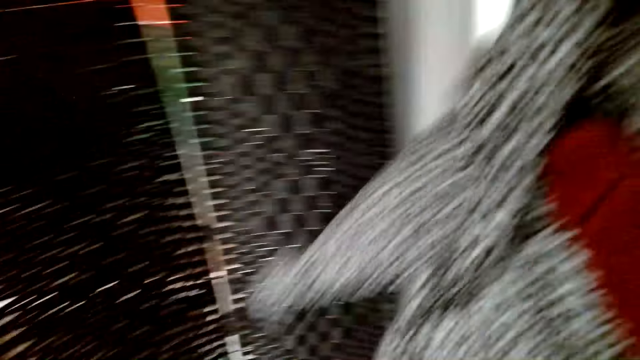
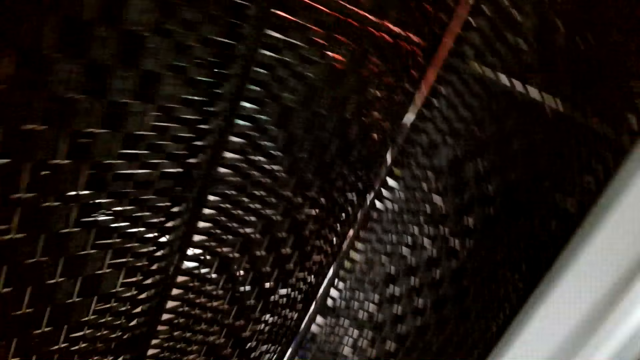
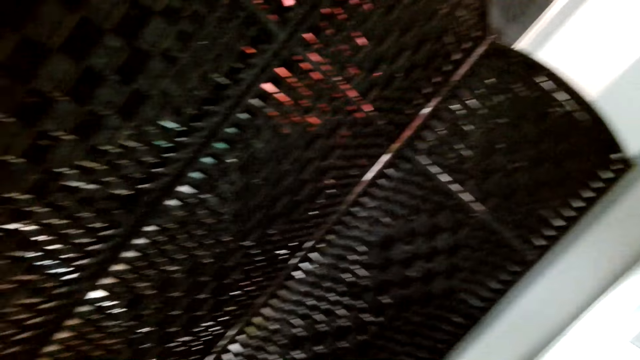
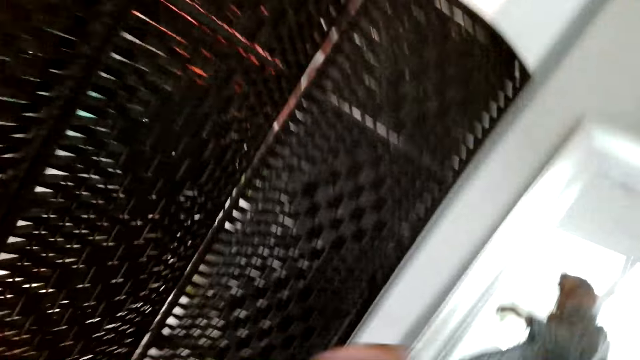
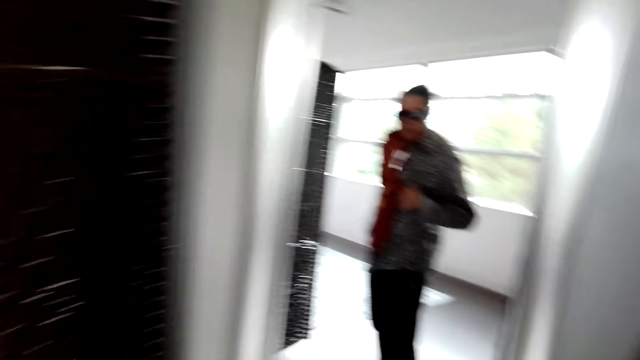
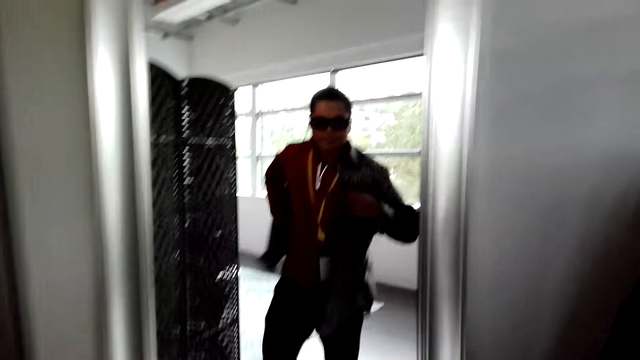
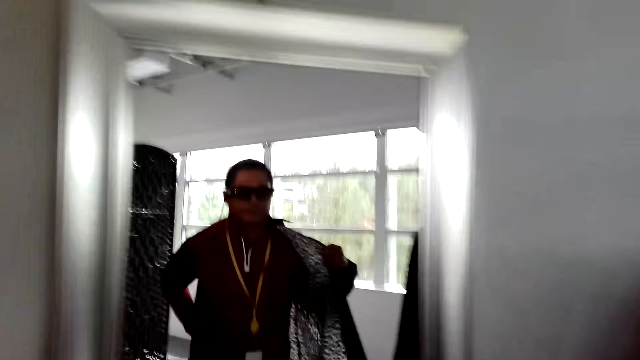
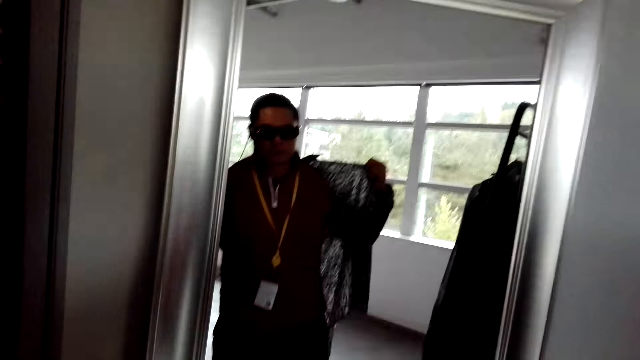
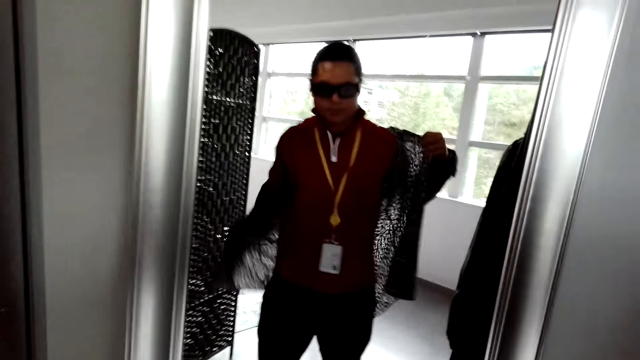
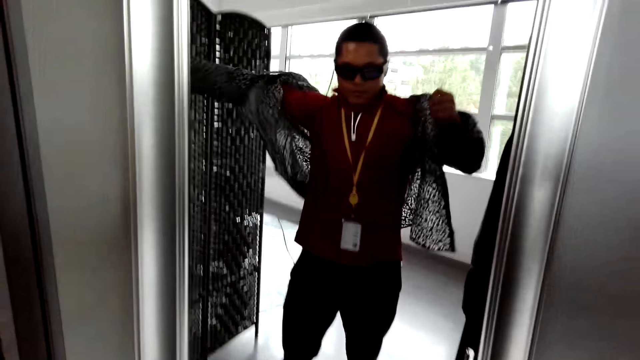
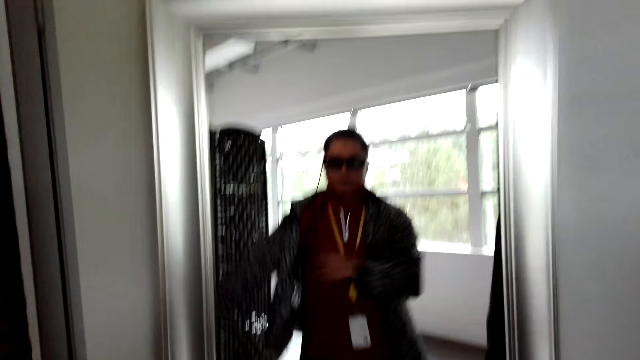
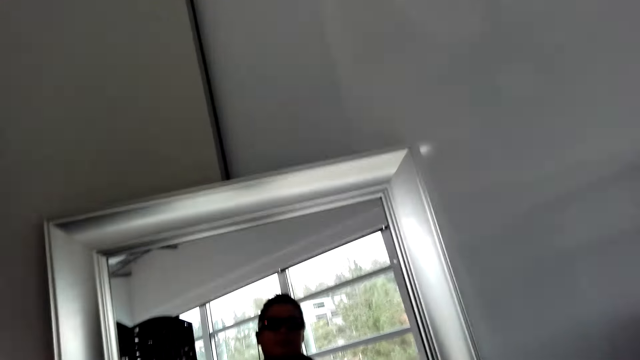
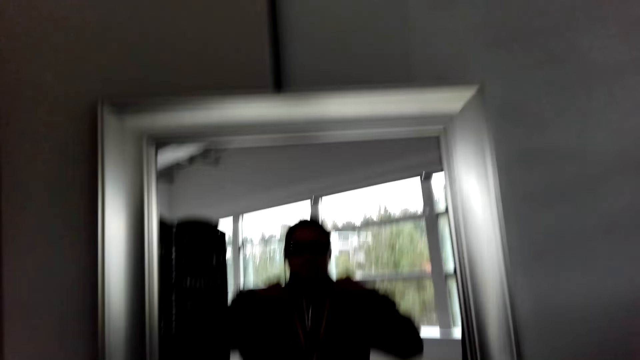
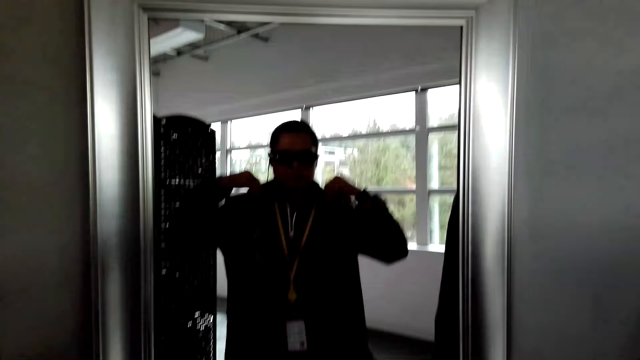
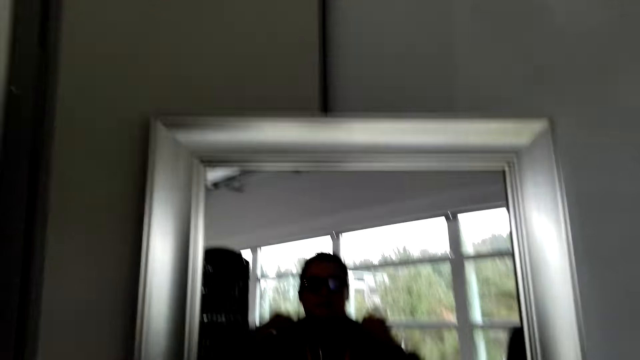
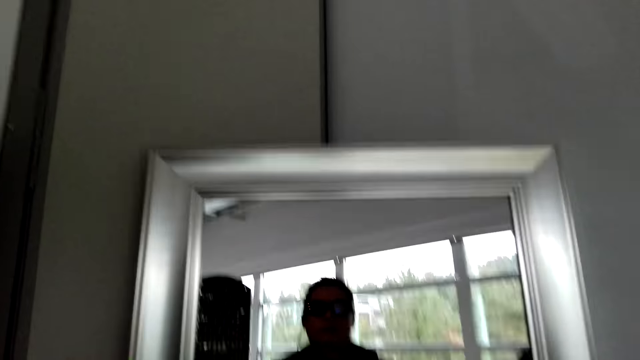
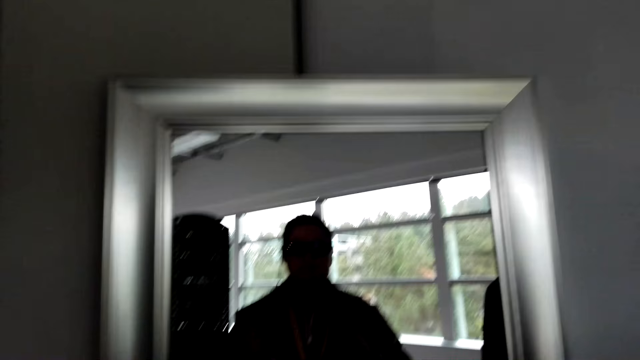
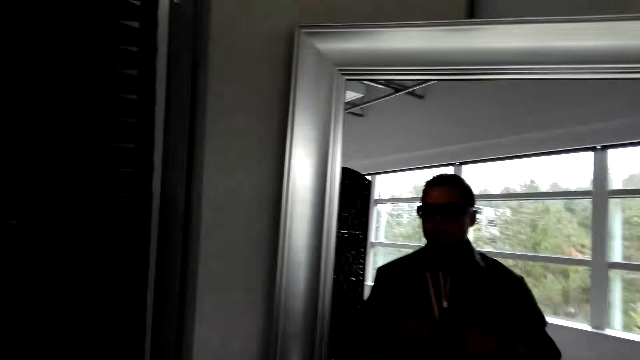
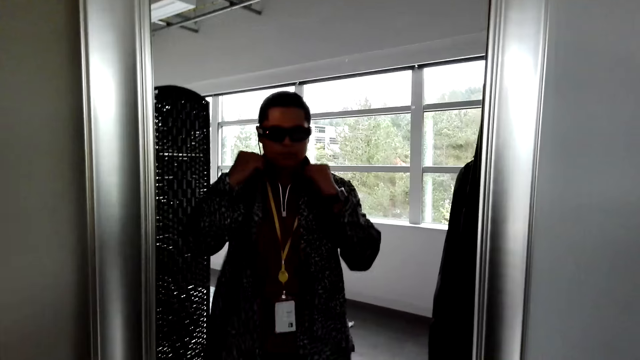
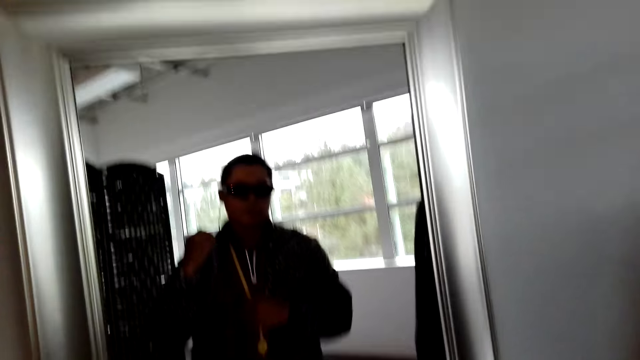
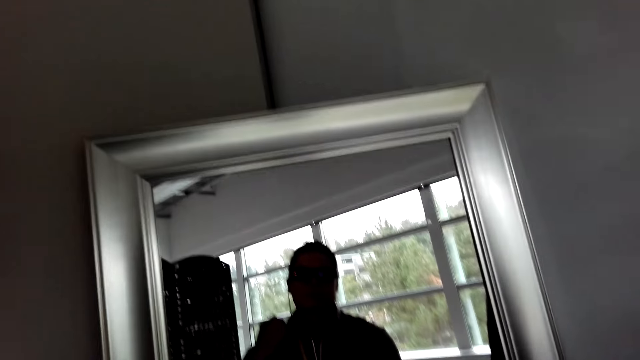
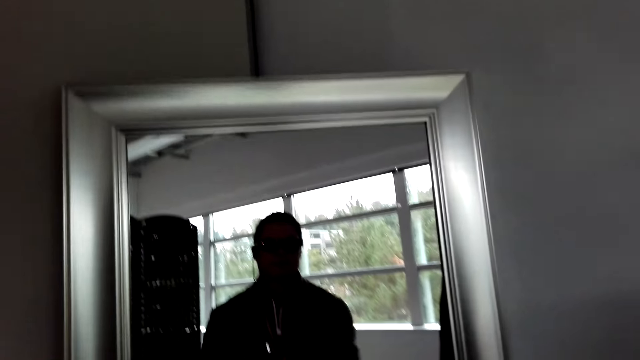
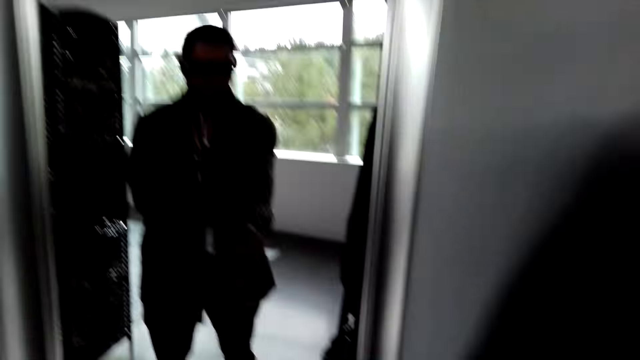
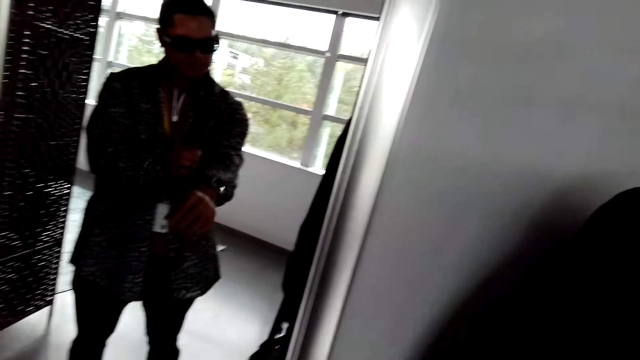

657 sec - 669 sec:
The camera wearer wears a cloth. They look around the room. They wear the cloth. They look at the mirror.

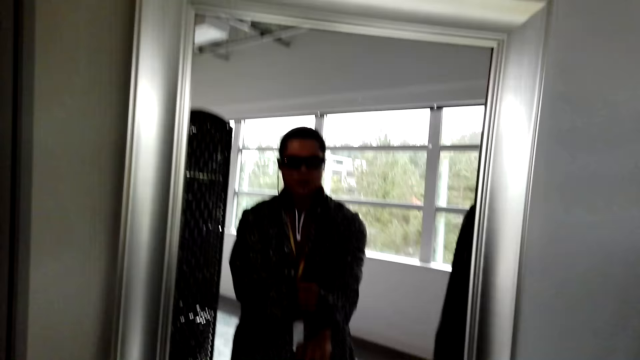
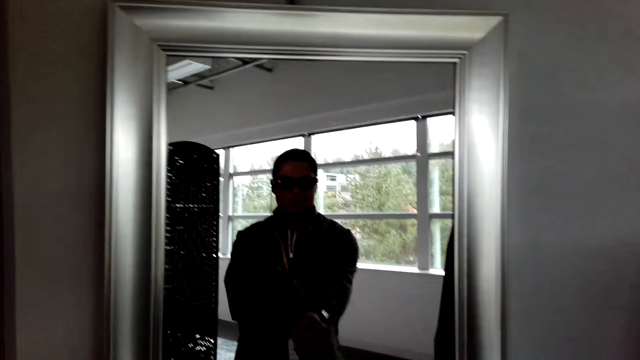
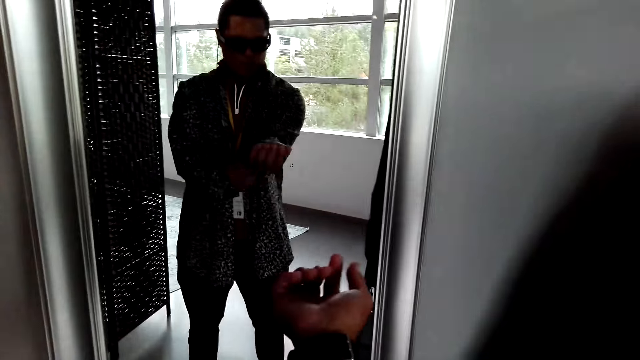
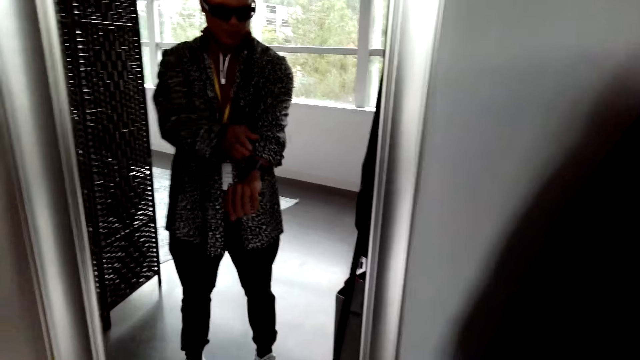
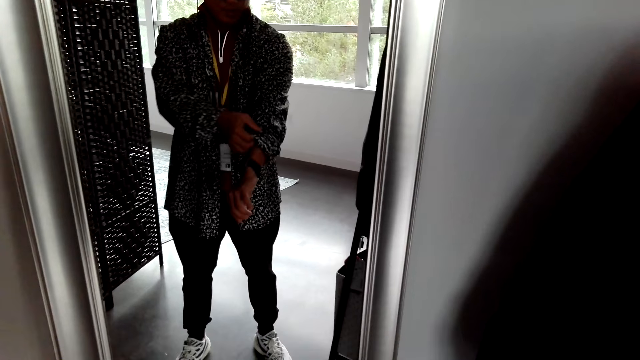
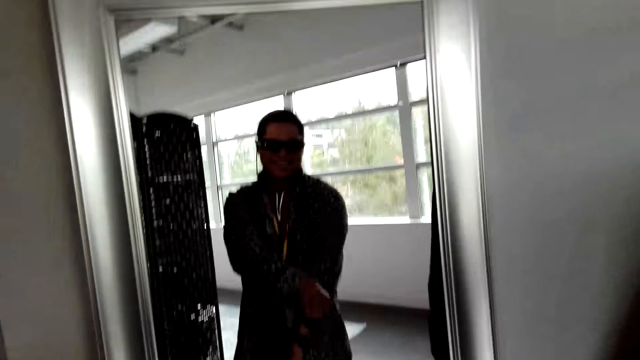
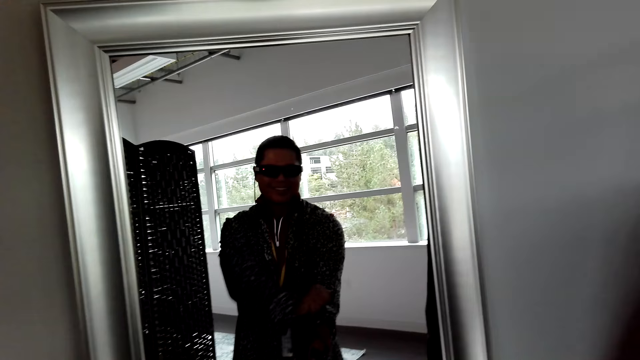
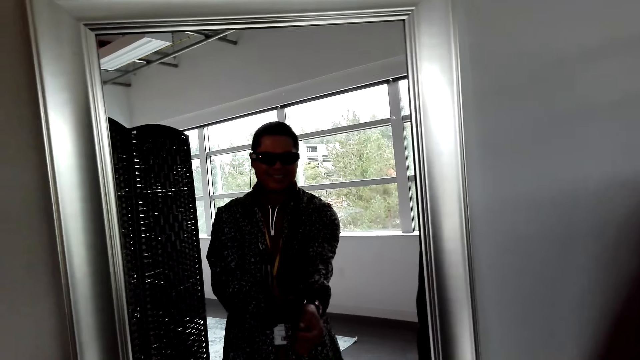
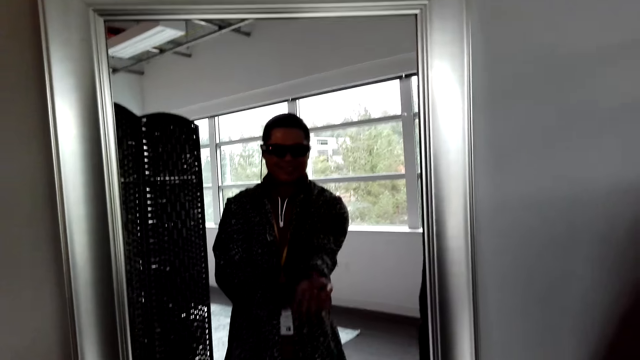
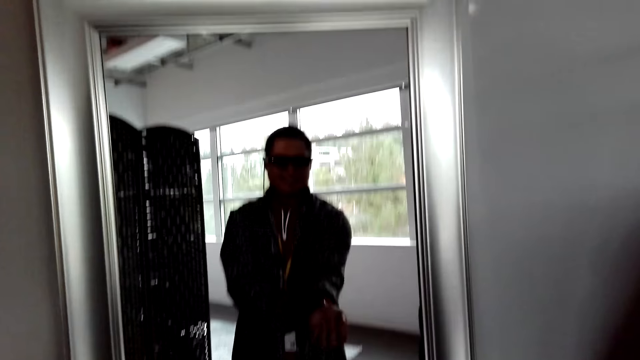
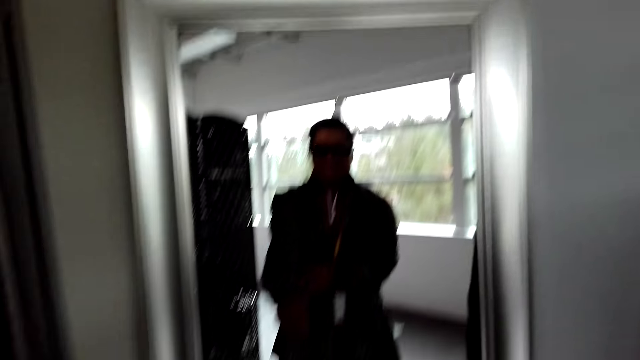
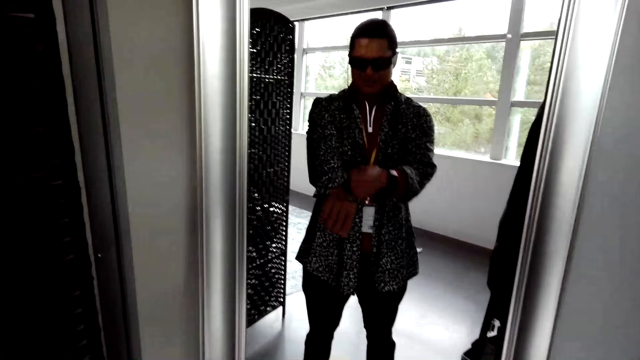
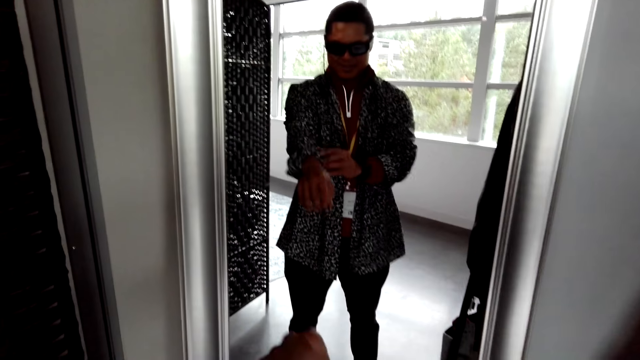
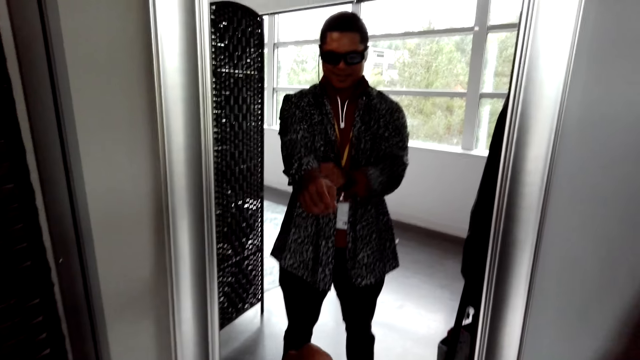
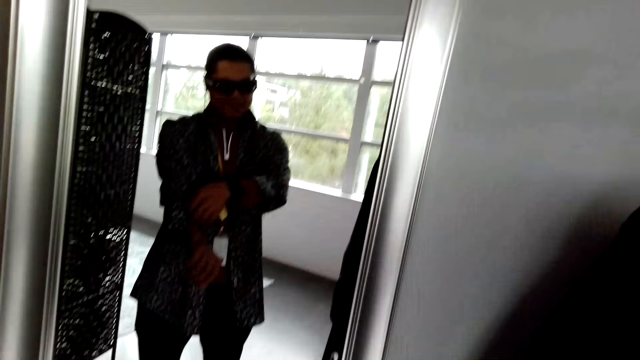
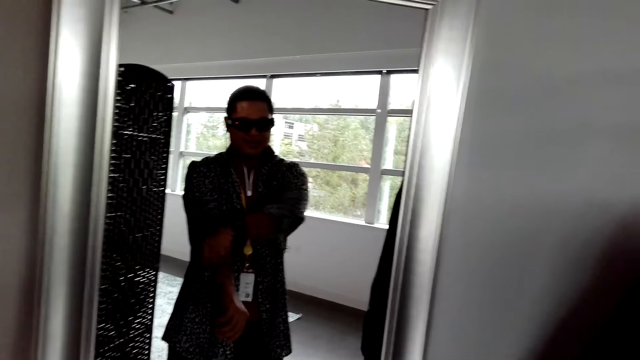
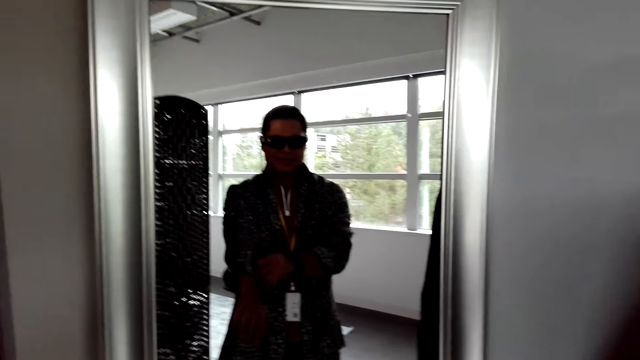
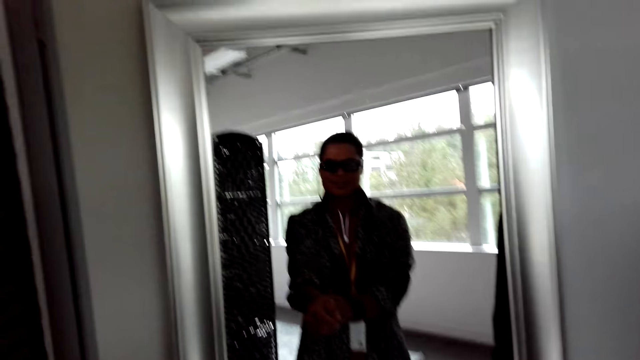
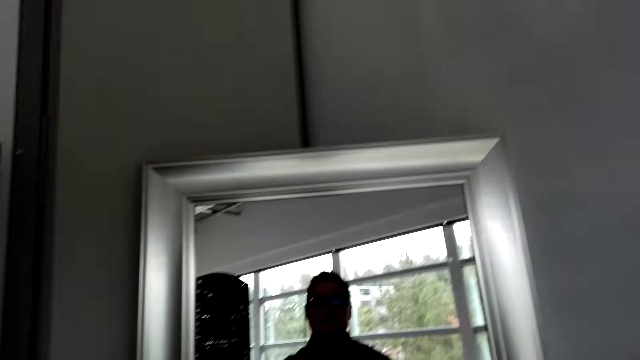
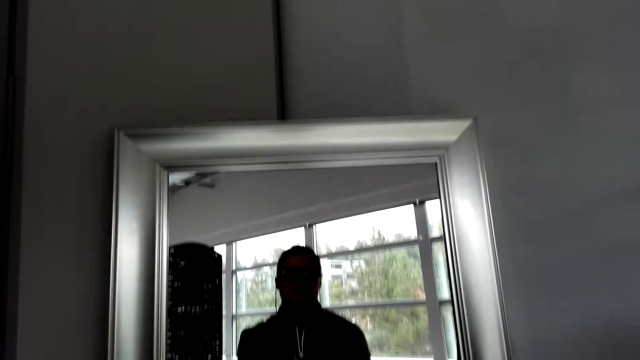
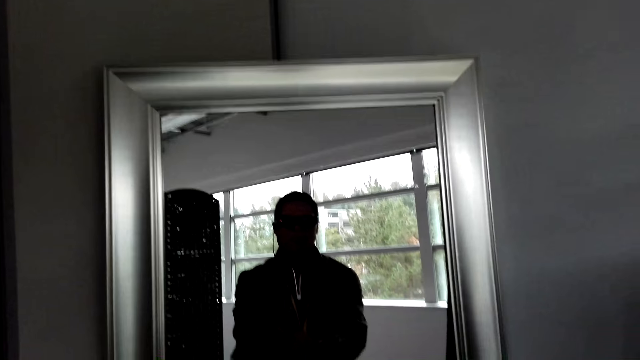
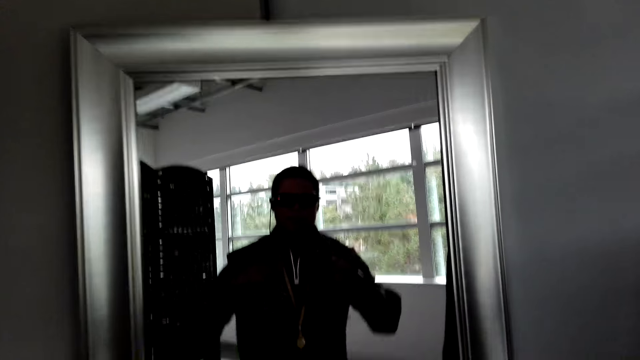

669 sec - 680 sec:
The camera wearer folds sleeves on the cloth.
